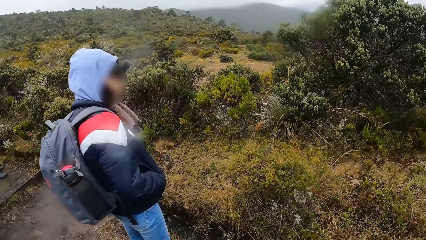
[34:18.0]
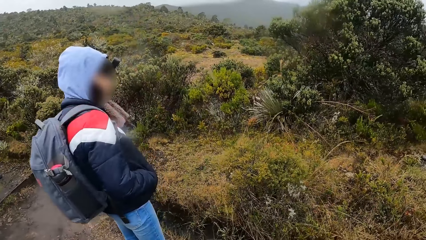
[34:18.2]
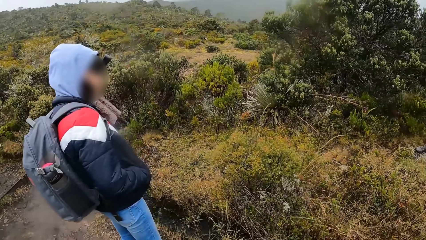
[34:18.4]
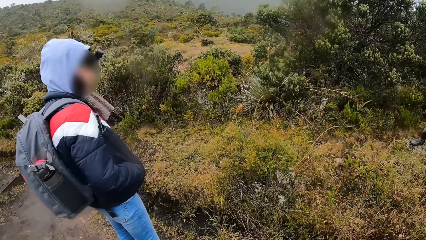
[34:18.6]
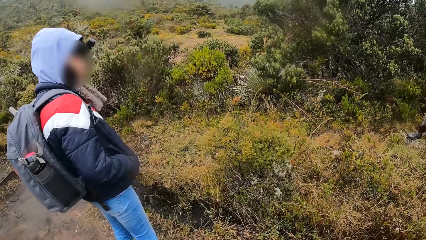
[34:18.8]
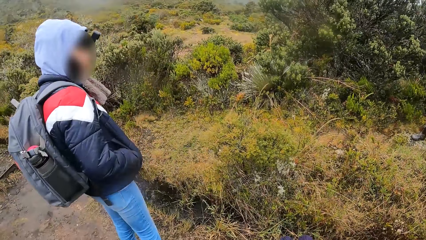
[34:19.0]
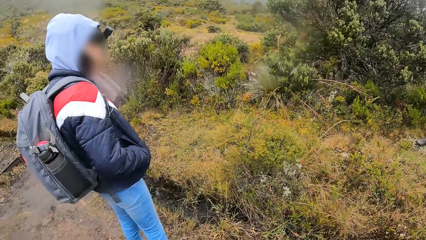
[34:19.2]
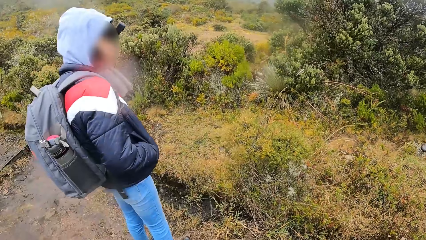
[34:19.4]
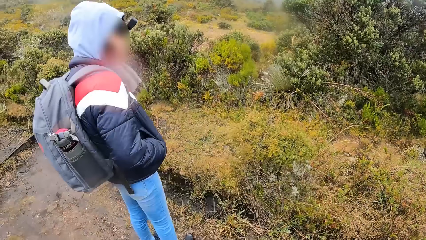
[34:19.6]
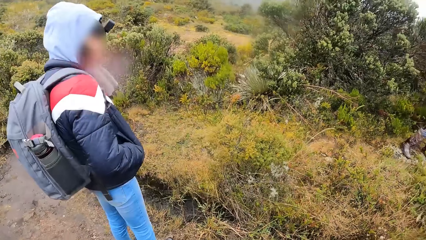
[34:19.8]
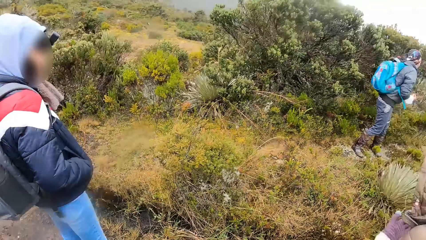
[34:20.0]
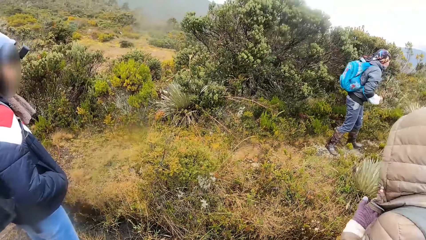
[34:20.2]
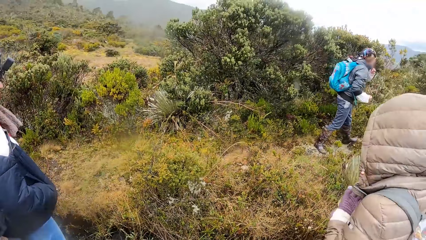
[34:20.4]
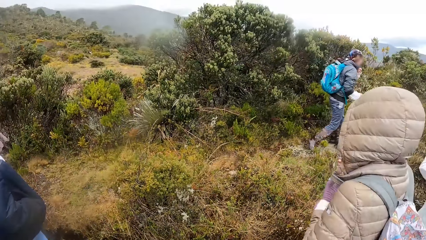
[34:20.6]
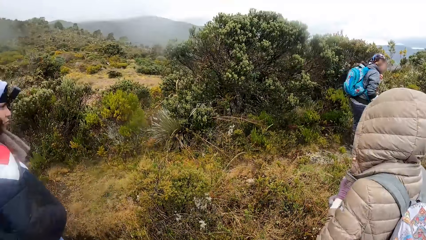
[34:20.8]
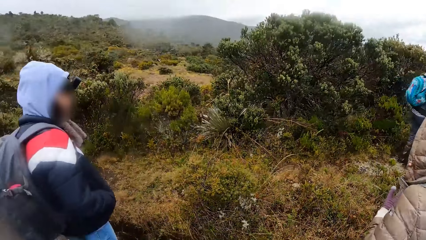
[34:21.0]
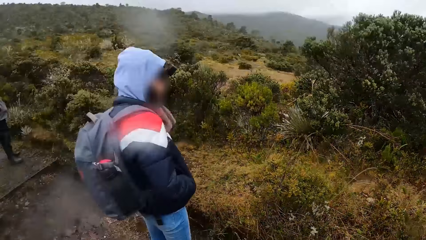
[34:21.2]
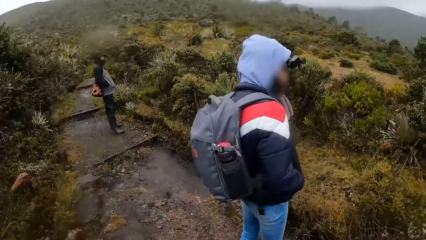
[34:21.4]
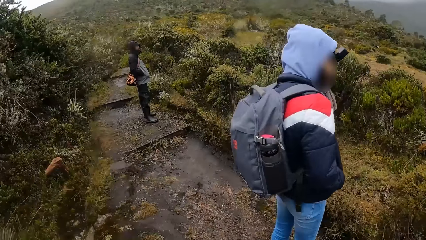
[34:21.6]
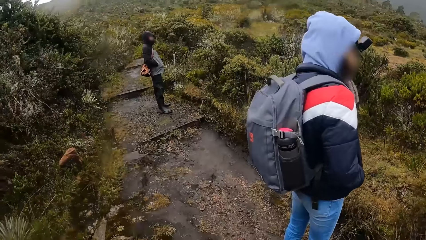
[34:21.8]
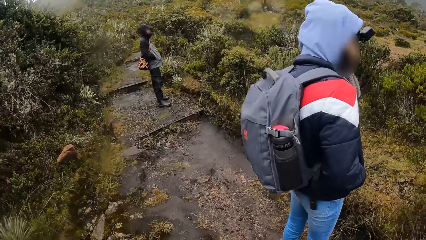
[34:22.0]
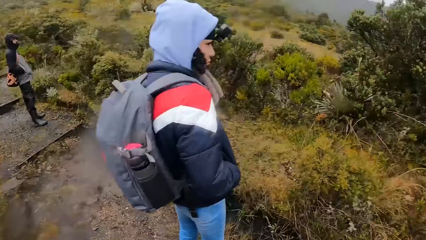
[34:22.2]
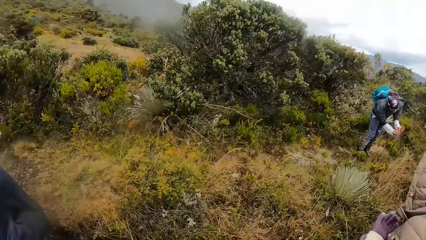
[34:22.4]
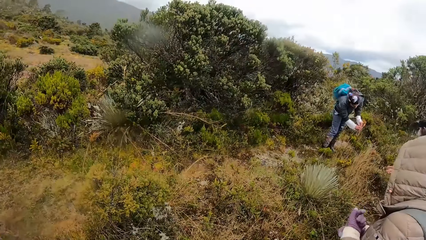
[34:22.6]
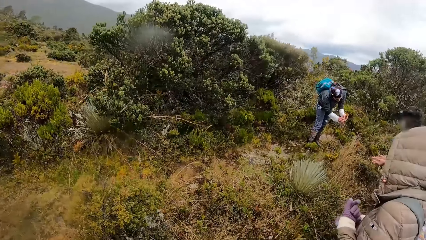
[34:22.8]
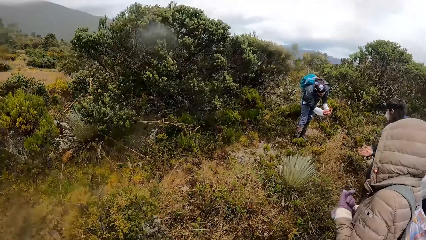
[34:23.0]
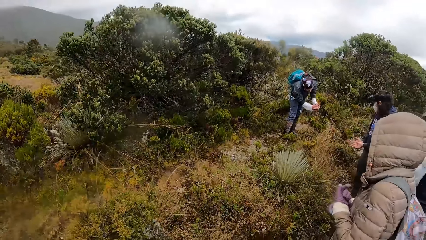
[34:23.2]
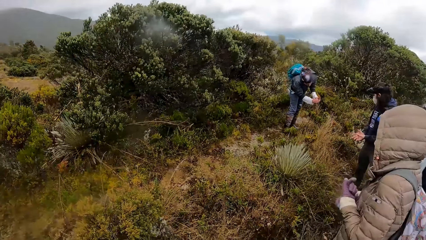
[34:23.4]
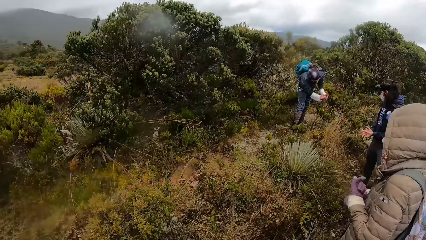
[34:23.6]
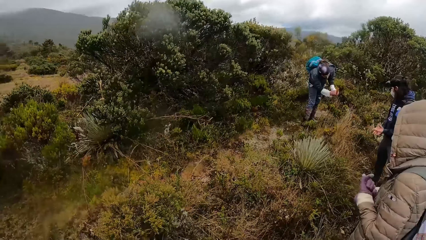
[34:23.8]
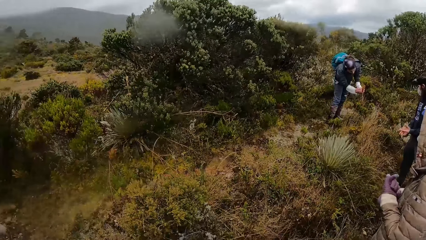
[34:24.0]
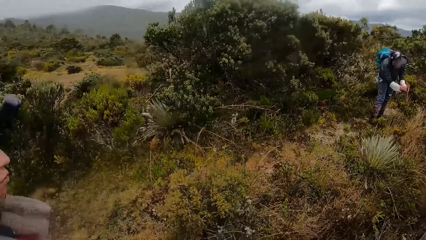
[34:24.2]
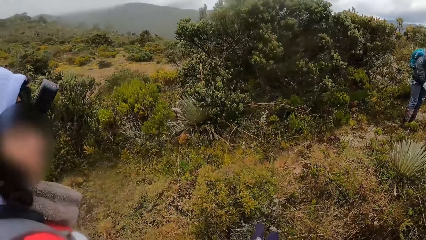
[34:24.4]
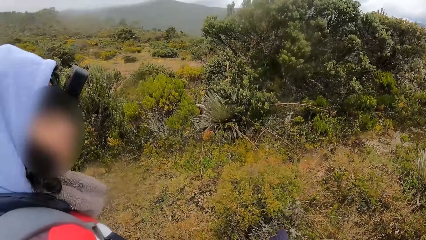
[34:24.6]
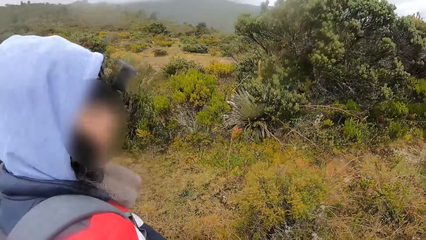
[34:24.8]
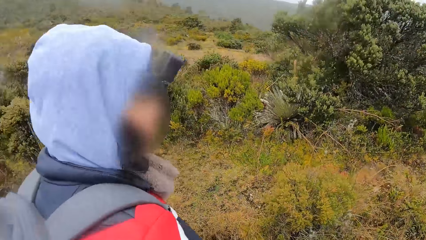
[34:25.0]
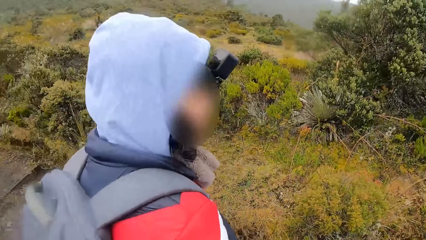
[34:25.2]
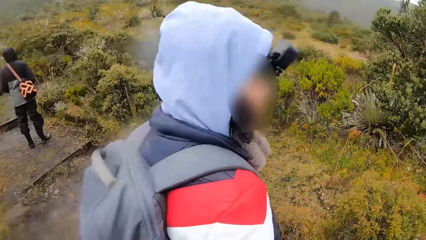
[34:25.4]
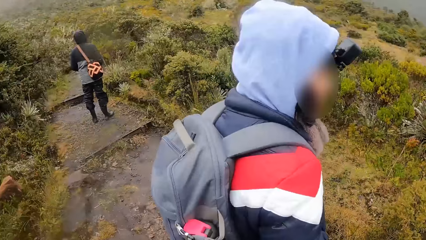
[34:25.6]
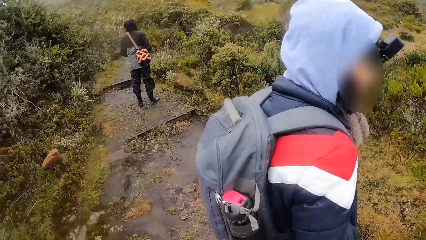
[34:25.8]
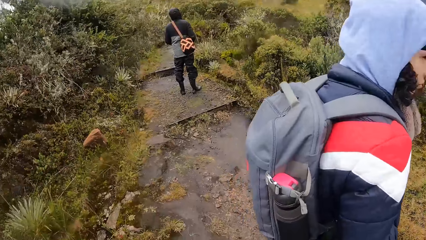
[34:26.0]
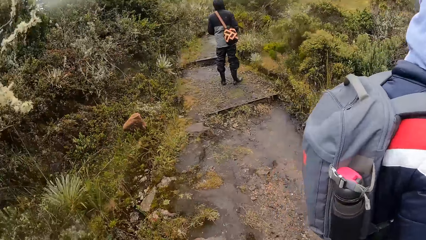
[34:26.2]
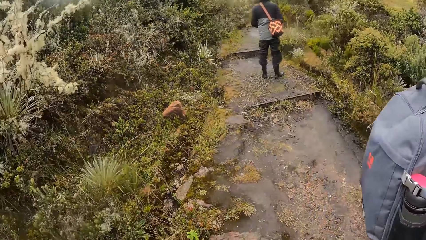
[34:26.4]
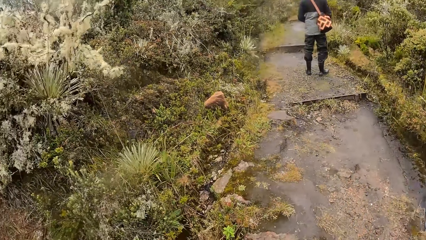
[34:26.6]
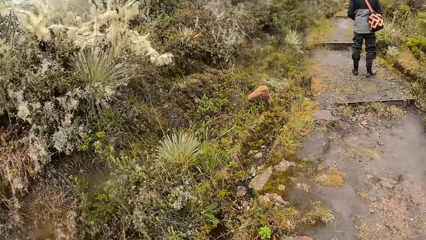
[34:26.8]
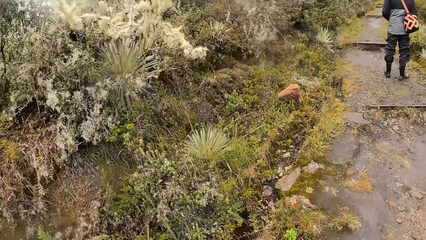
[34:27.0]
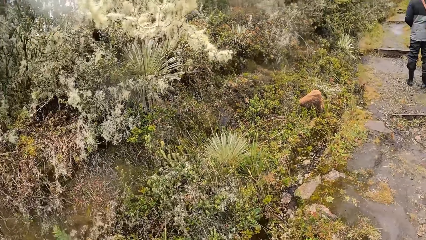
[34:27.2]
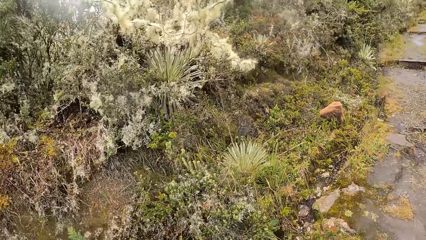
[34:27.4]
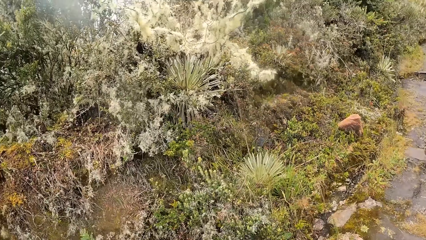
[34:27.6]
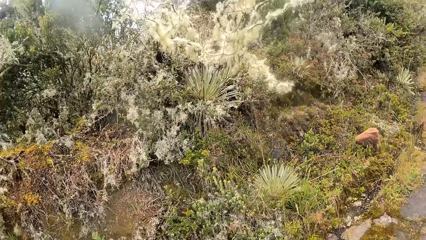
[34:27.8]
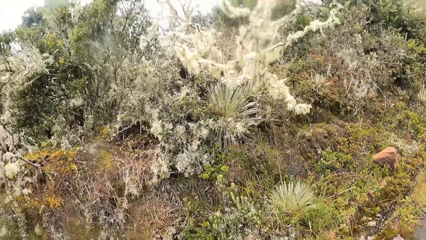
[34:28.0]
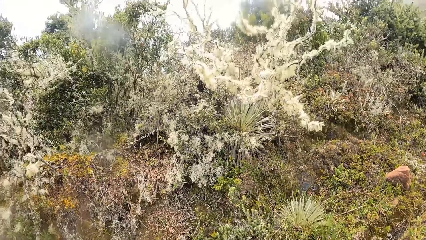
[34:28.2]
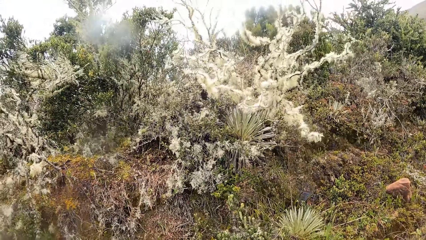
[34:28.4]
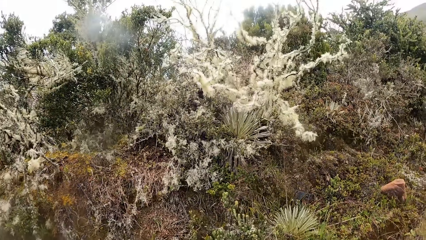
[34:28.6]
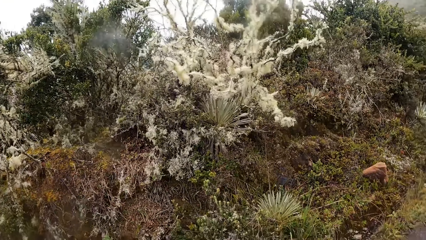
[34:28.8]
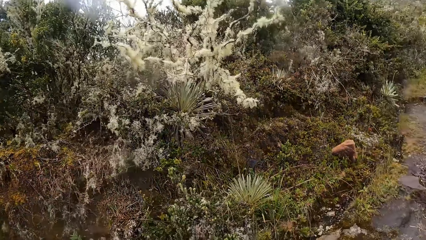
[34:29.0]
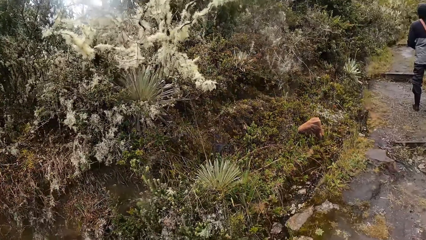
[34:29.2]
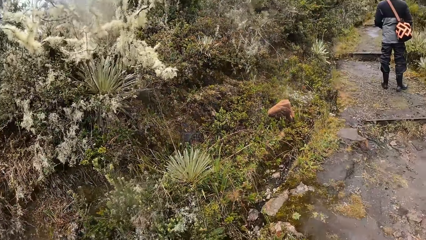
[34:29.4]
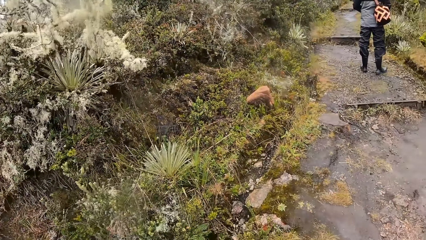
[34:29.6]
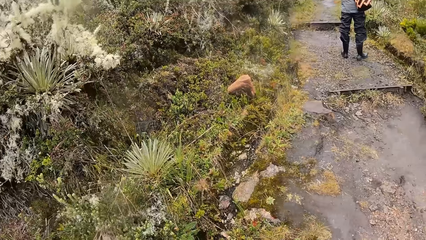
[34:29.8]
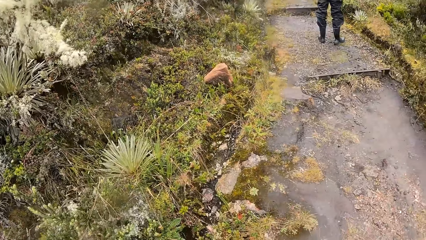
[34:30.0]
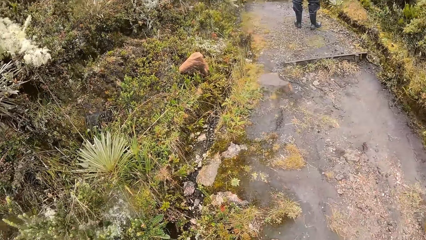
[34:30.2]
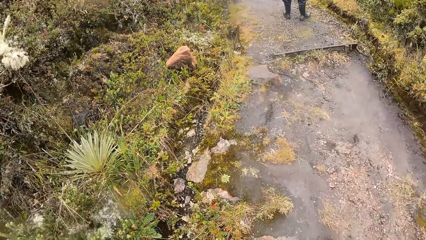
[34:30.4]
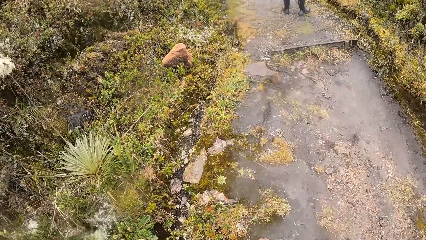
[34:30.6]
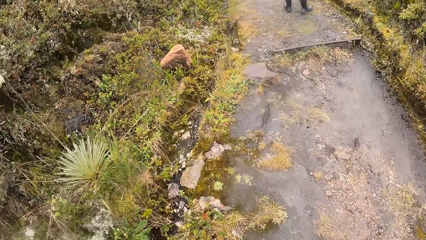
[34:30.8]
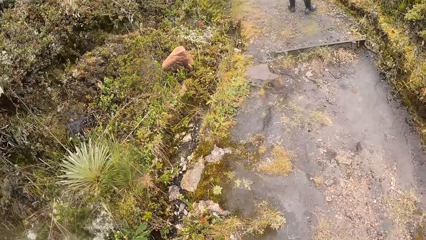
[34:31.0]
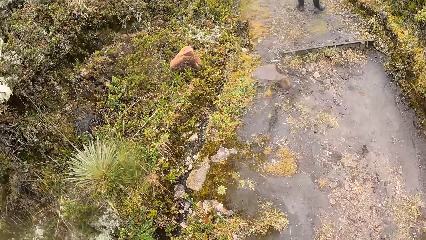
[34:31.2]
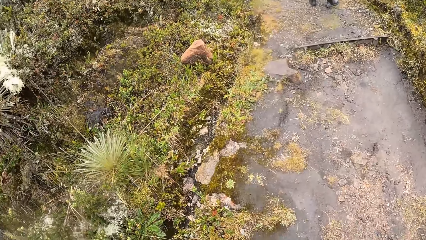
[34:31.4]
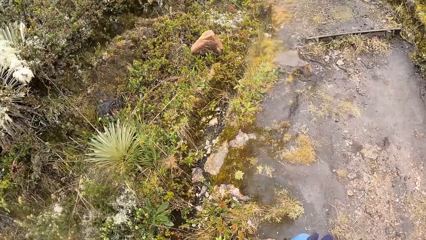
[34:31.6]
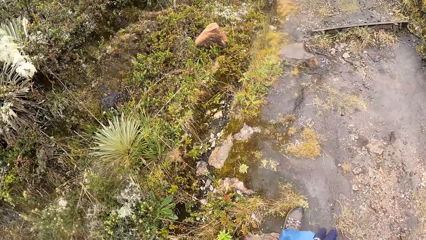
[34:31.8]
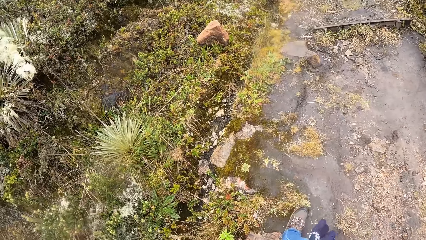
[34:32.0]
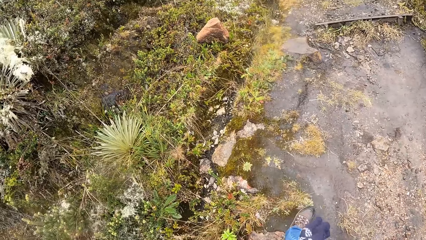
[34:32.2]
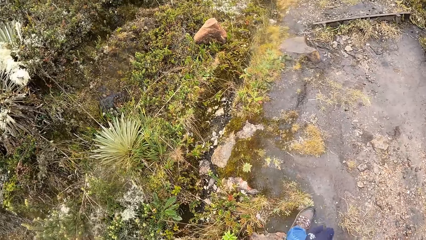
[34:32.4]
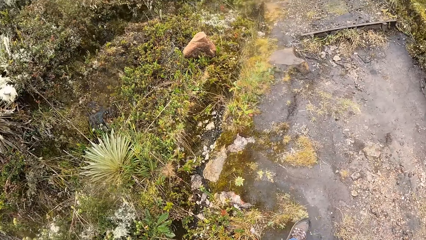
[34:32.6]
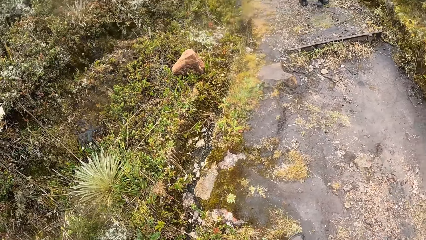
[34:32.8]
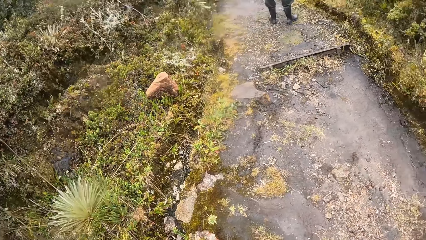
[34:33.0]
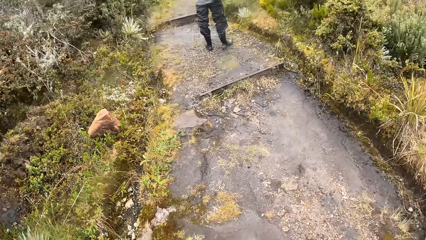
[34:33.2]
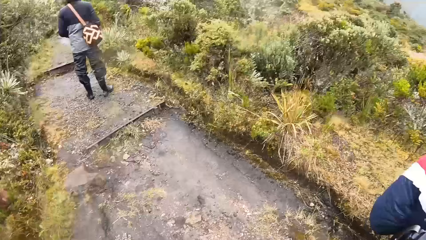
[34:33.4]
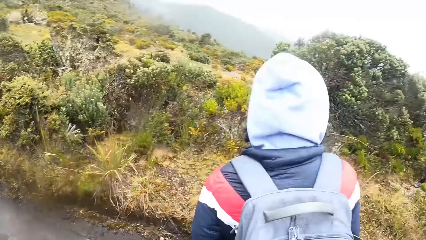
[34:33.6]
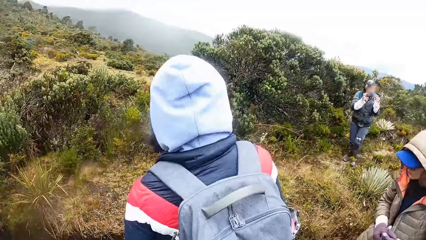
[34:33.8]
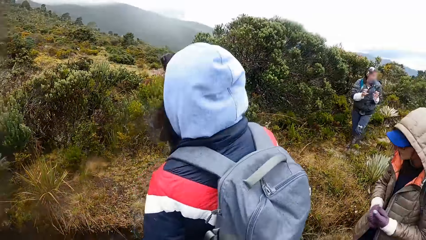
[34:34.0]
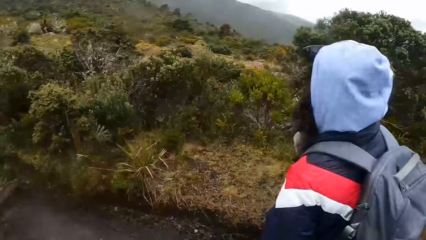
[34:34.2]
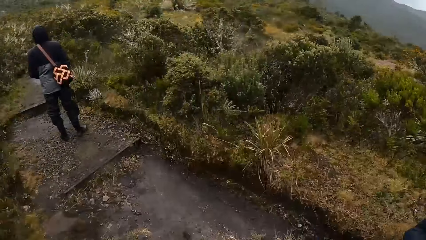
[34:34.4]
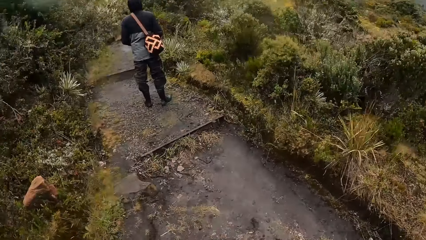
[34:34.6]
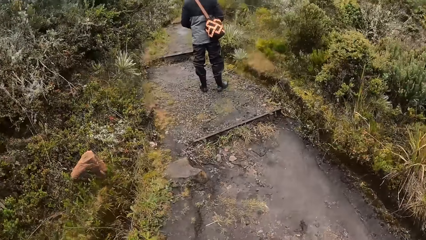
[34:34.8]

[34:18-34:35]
The camera wearer looks around.
